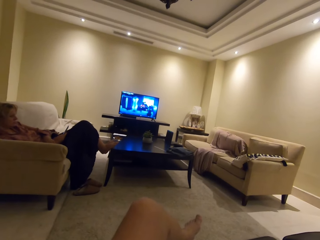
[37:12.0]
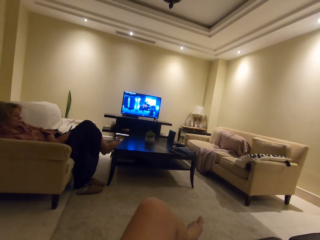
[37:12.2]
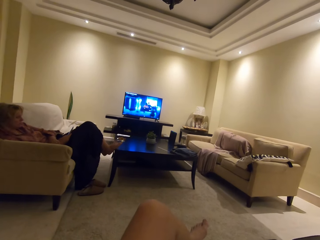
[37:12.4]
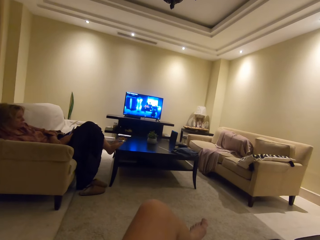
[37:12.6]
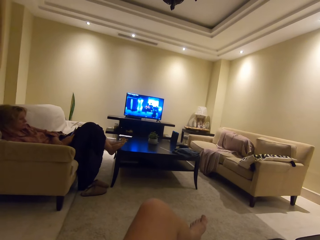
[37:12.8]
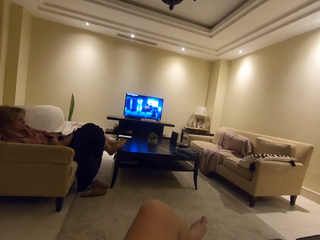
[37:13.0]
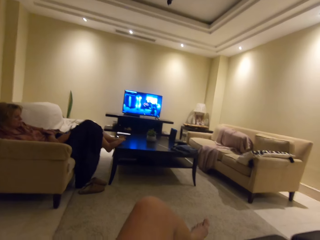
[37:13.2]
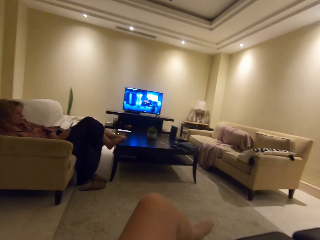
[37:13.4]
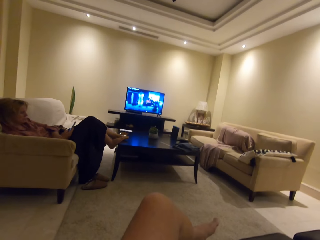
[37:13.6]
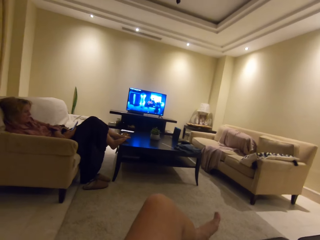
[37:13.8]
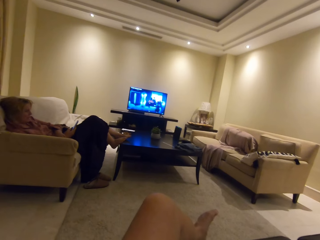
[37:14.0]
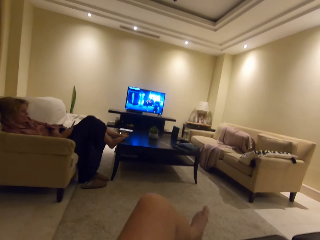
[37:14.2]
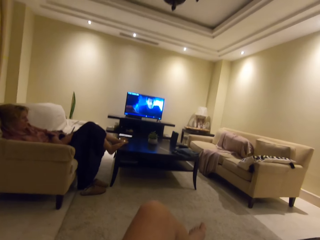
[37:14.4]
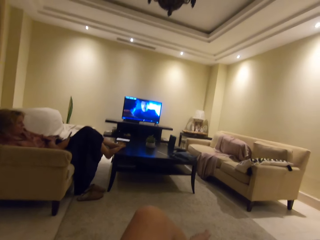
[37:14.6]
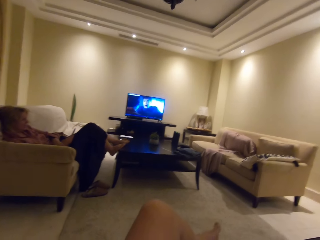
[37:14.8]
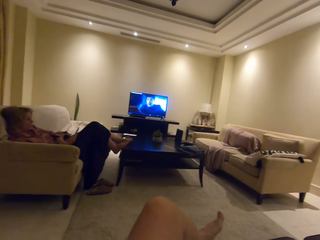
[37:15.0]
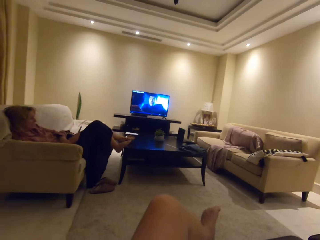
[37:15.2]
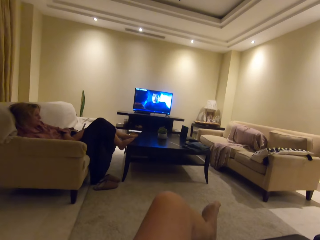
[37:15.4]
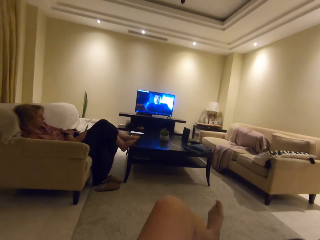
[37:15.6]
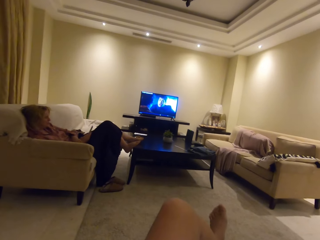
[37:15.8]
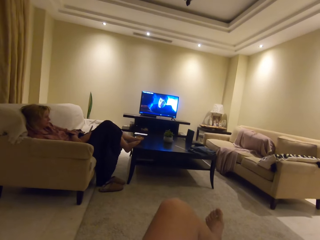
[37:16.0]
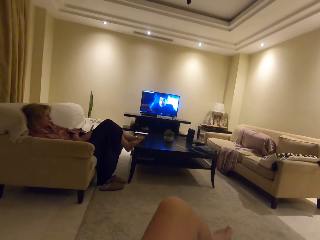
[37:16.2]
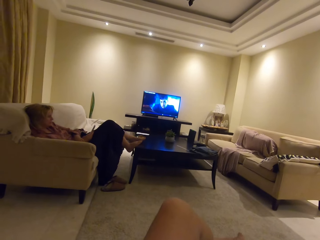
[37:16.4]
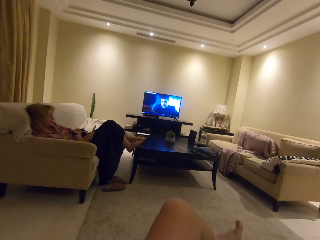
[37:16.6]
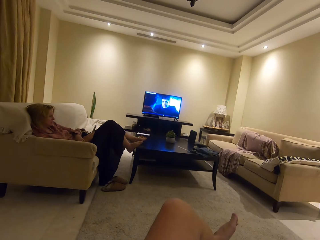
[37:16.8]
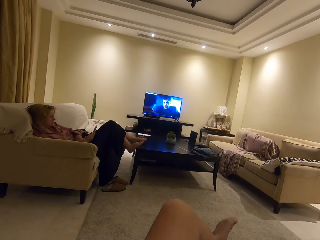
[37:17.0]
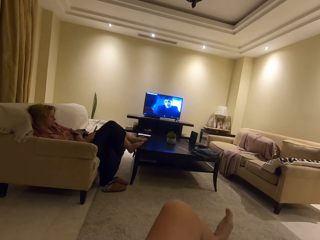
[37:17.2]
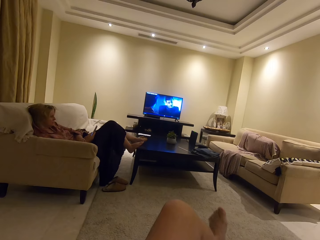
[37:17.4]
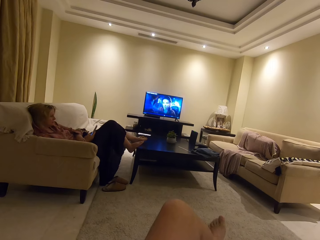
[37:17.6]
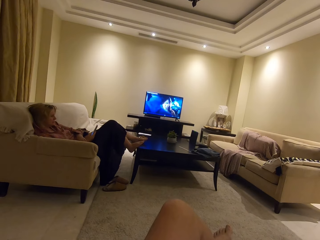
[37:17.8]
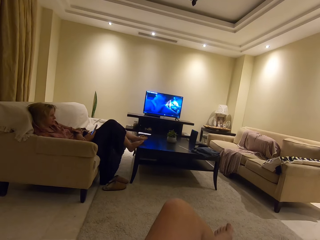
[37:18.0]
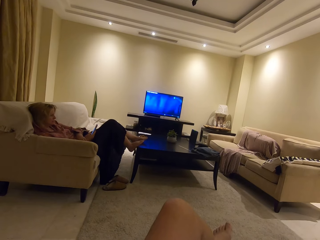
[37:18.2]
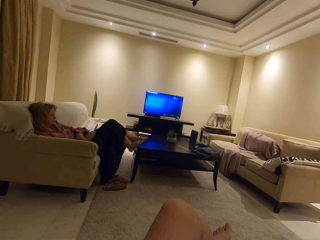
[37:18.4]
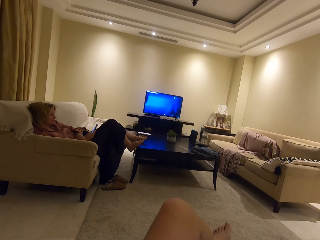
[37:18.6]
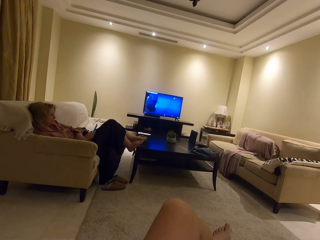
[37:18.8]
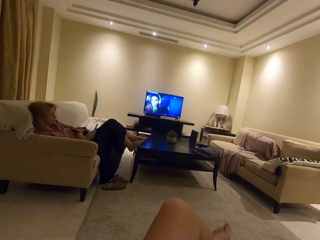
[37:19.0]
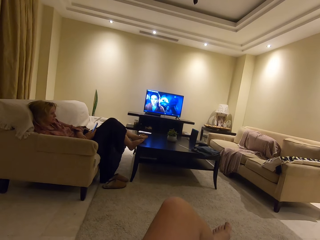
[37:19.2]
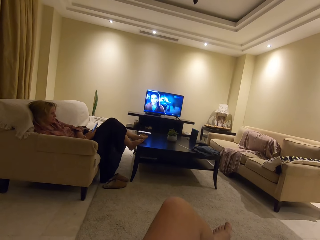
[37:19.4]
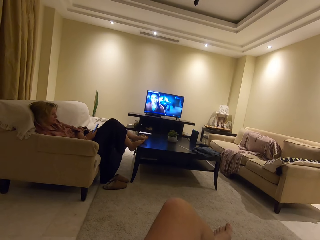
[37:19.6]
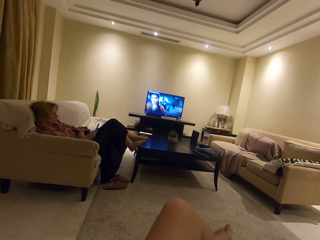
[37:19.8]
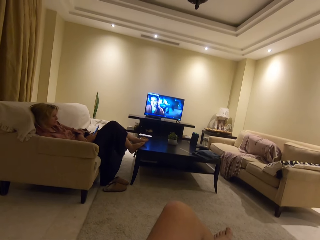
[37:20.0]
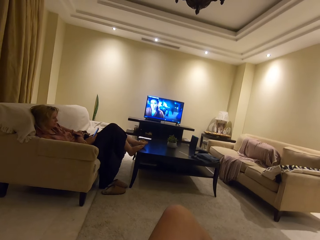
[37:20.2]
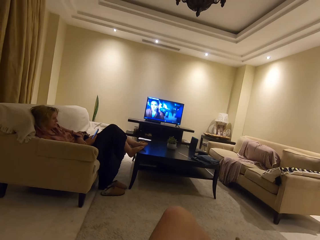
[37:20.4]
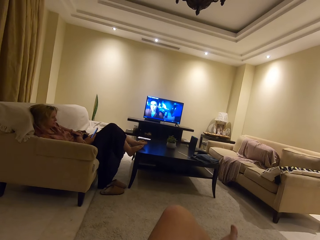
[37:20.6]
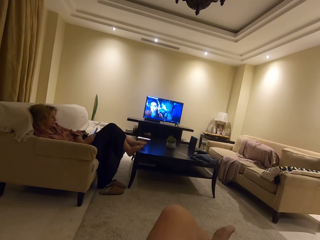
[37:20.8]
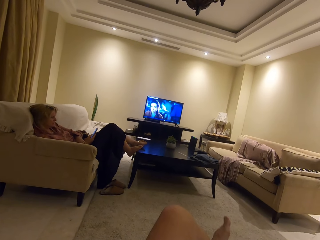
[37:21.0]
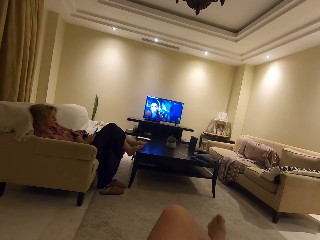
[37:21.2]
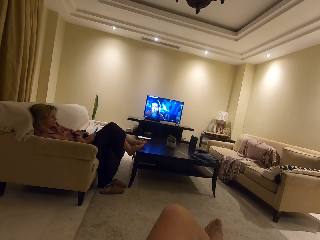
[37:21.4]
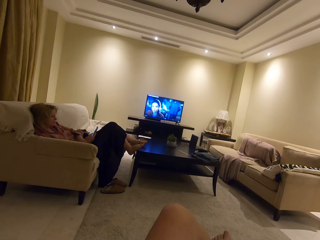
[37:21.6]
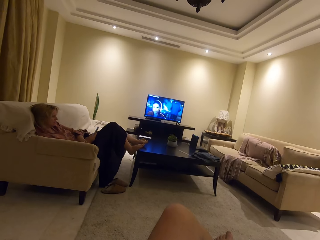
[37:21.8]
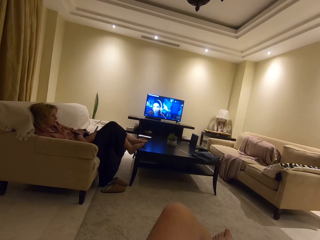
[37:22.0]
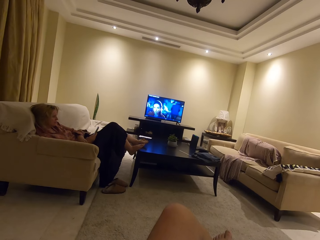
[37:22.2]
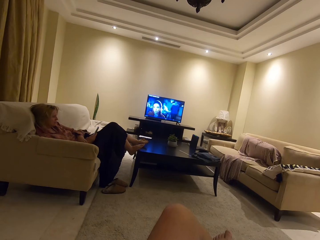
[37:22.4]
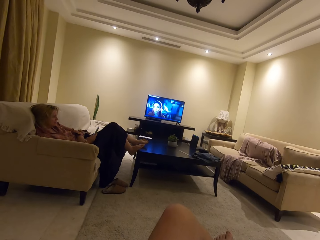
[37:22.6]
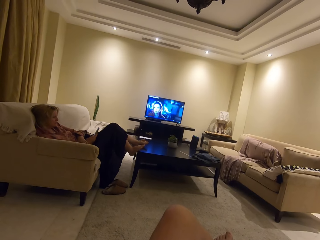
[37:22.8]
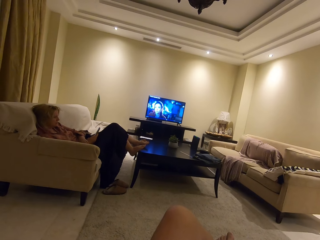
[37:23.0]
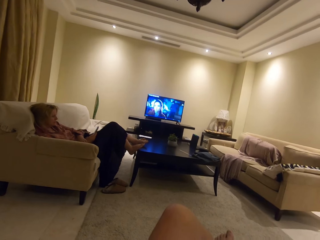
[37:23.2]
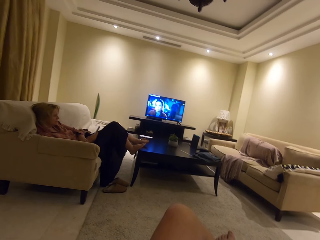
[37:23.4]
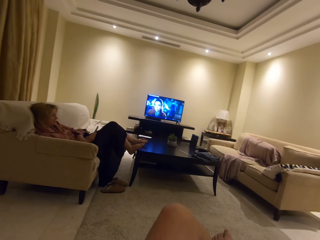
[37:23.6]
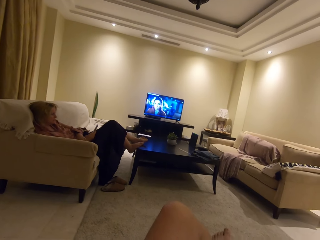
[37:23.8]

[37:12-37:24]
The camera wearer watches the television.

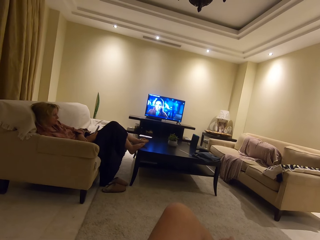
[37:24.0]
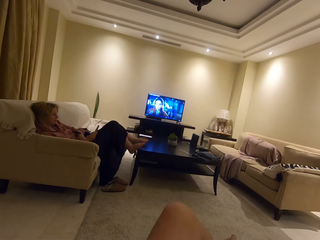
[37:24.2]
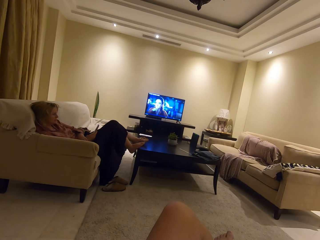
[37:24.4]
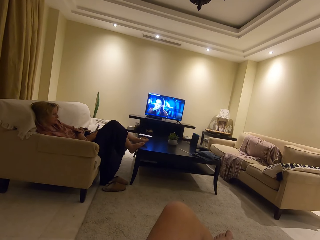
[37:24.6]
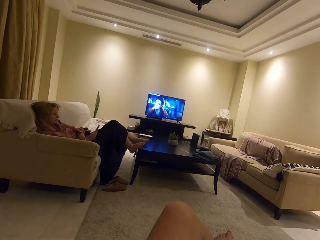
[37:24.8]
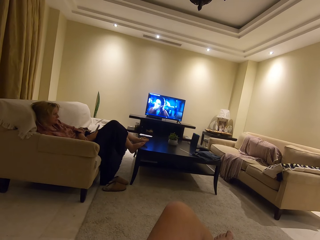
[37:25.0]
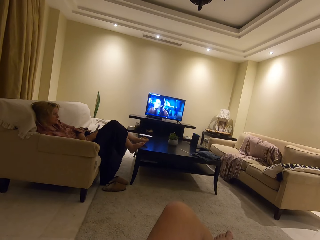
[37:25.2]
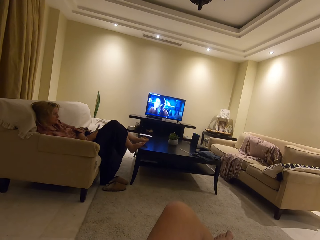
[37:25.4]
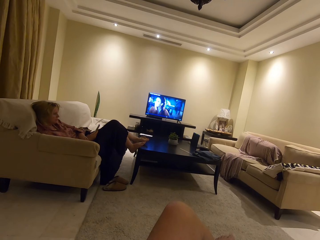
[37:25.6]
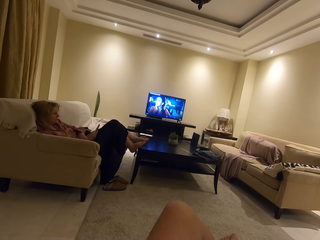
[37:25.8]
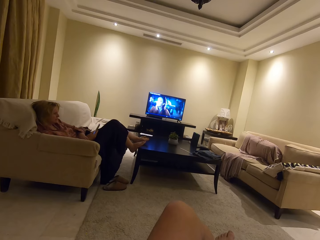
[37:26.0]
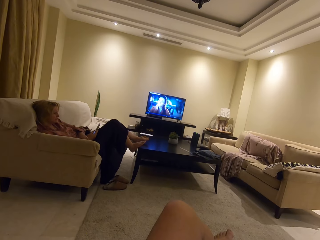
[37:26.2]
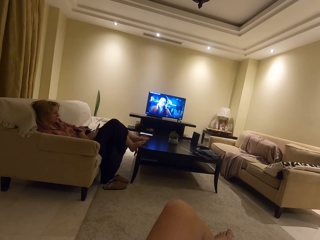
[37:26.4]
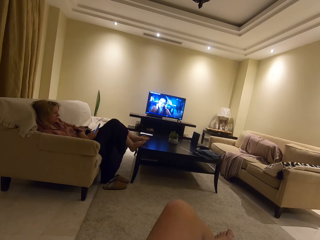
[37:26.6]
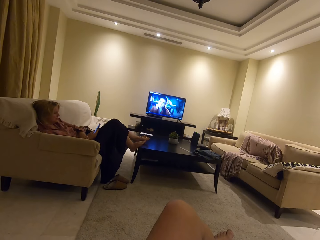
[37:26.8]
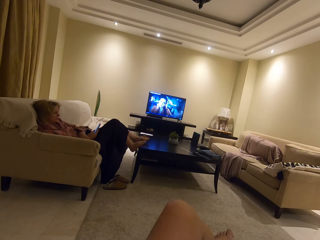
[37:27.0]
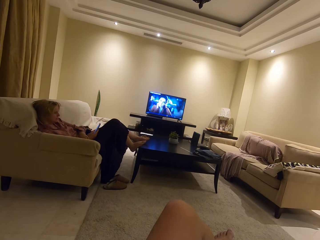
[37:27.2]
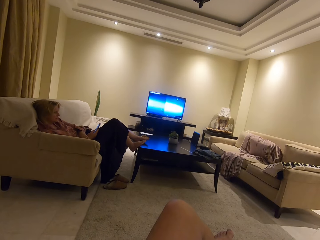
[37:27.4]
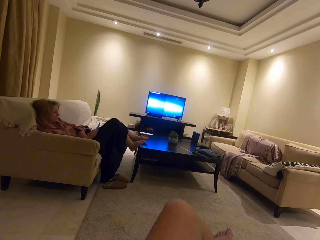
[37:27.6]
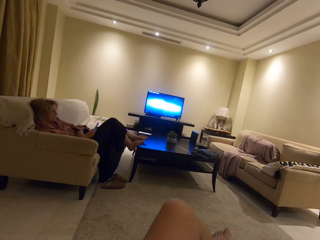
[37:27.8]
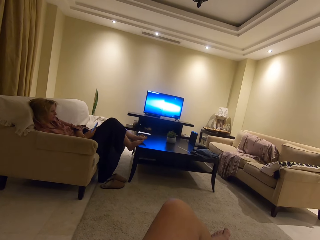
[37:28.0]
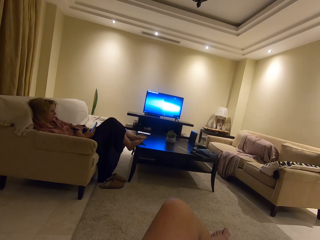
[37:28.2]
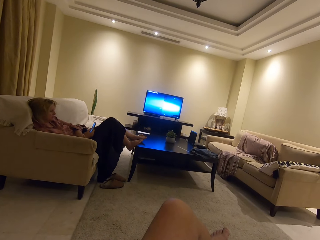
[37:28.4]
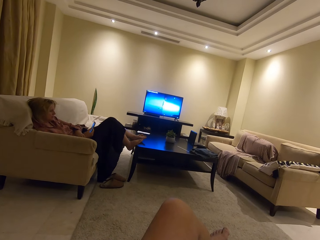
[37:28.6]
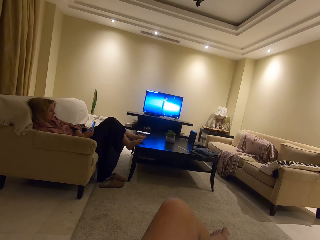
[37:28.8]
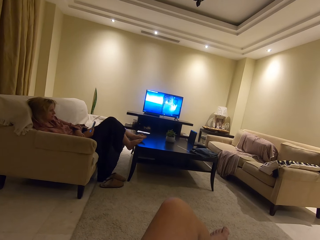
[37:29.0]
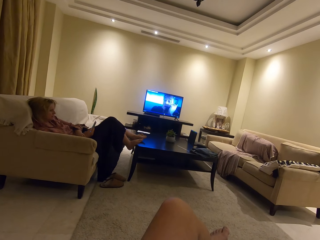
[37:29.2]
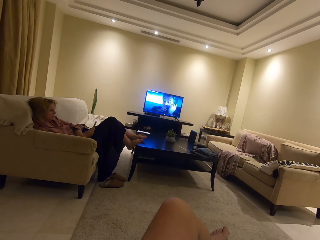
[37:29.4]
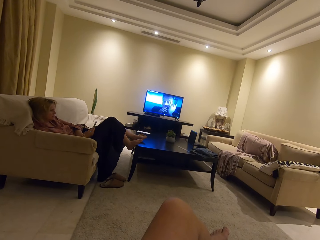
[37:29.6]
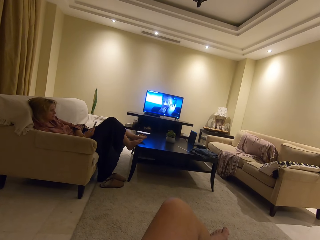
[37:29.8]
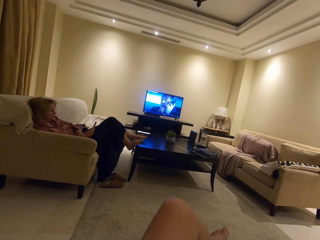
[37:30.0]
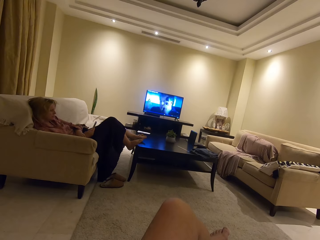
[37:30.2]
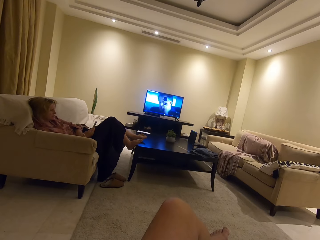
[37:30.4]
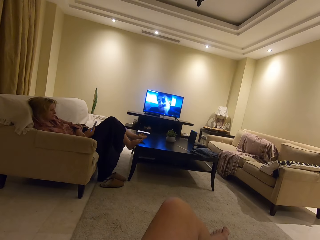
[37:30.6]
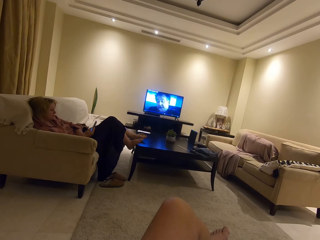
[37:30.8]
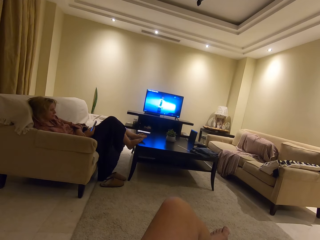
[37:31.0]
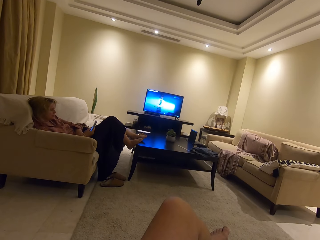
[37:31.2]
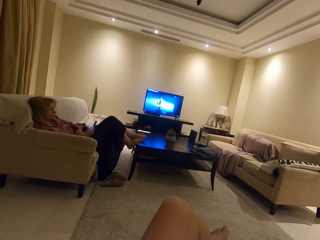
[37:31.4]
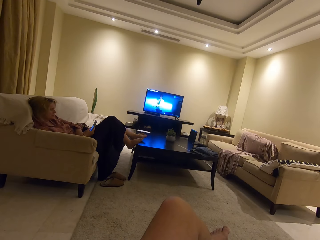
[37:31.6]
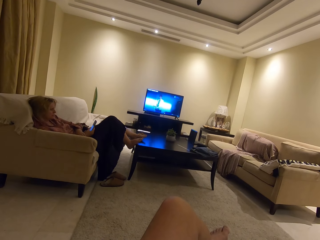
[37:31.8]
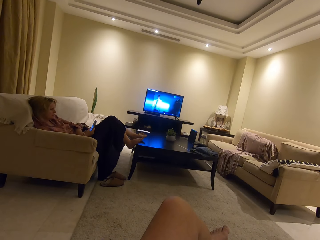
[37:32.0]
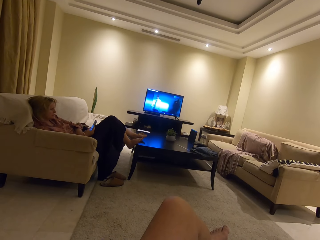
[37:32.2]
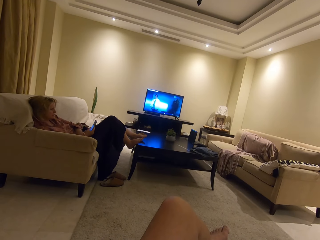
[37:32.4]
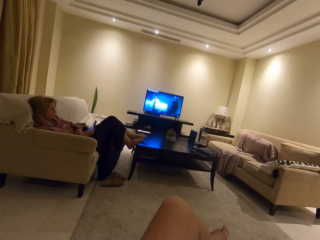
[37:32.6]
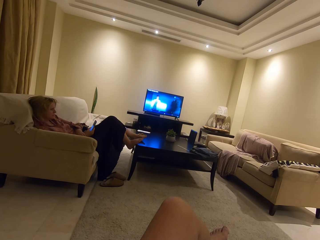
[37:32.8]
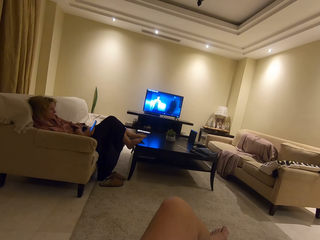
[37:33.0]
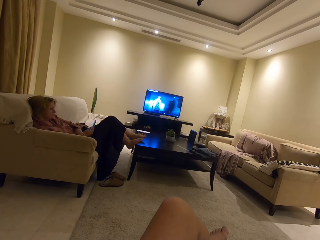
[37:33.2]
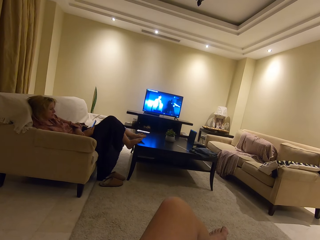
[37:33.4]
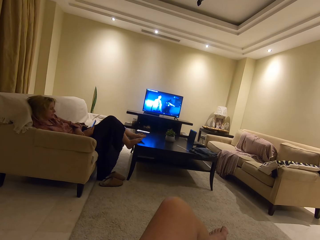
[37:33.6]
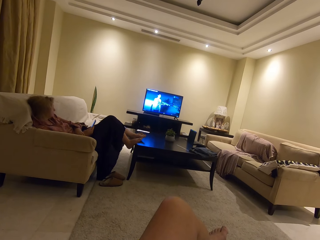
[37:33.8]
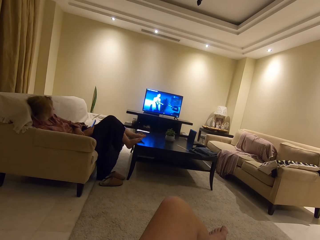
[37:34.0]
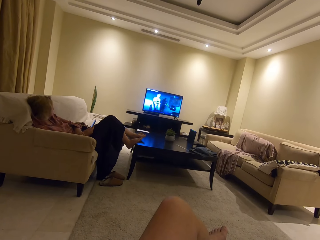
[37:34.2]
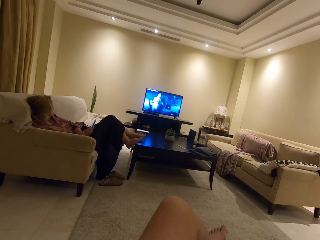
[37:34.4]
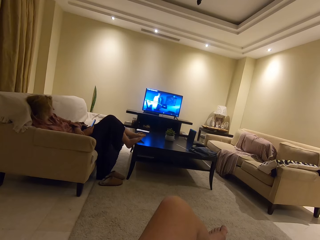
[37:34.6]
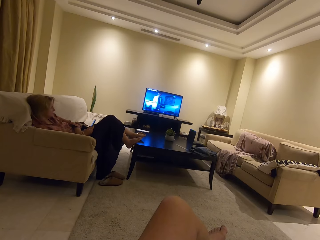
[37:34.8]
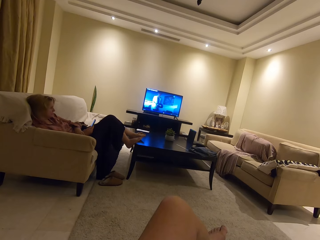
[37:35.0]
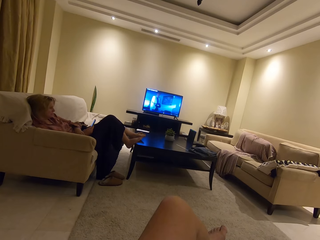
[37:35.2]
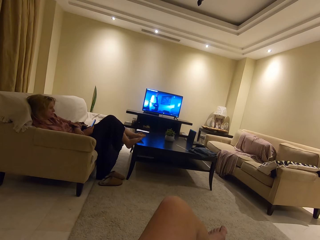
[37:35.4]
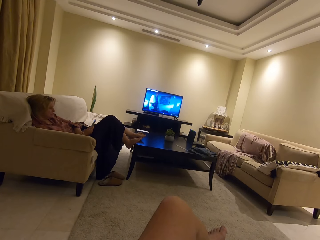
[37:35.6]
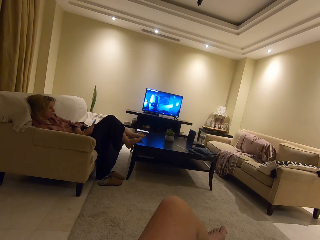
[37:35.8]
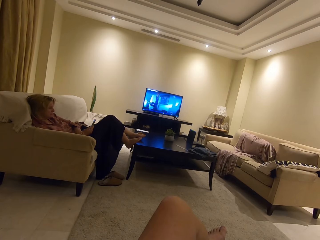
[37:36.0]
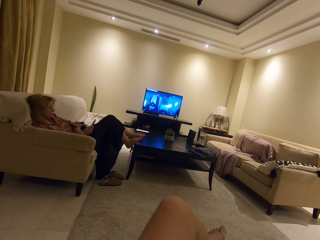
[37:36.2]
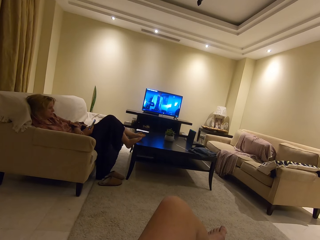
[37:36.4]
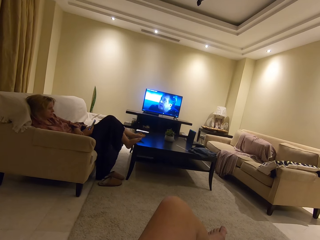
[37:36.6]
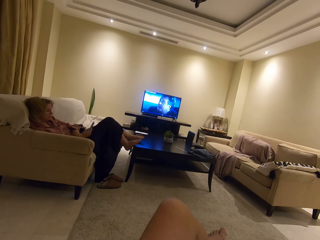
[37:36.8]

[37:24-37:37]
A woman operates the phone. The camera wearer watches the television.
